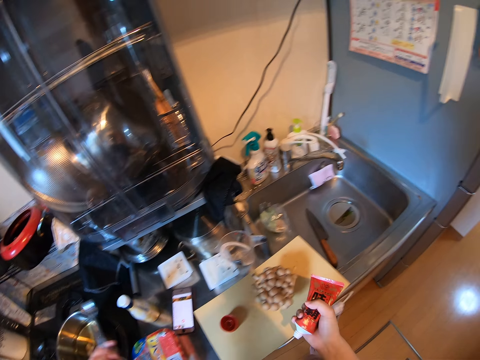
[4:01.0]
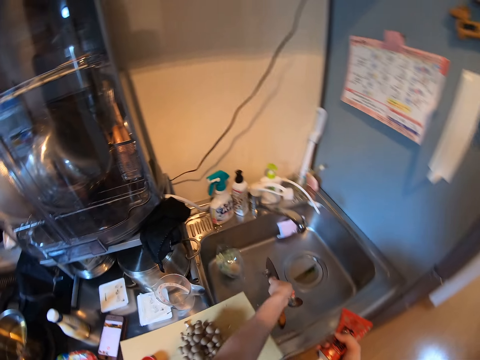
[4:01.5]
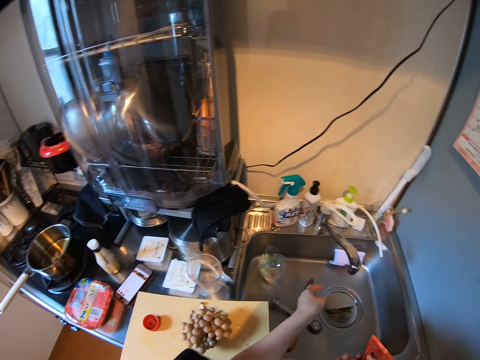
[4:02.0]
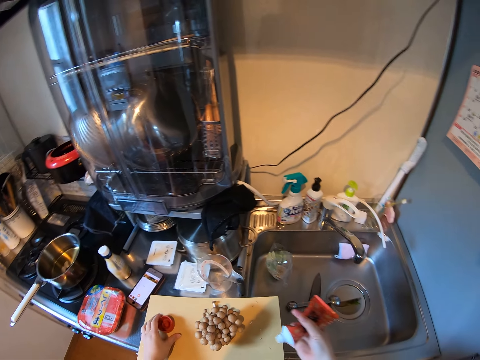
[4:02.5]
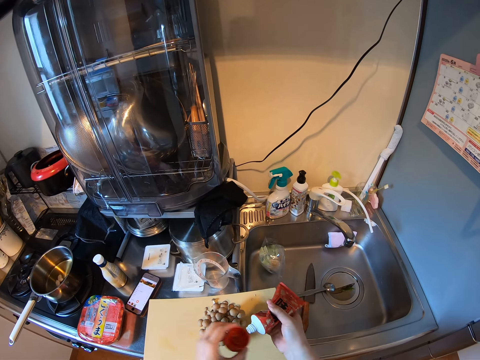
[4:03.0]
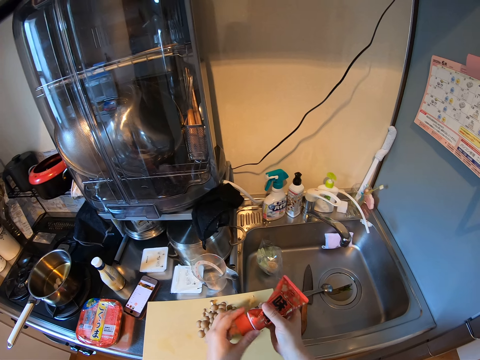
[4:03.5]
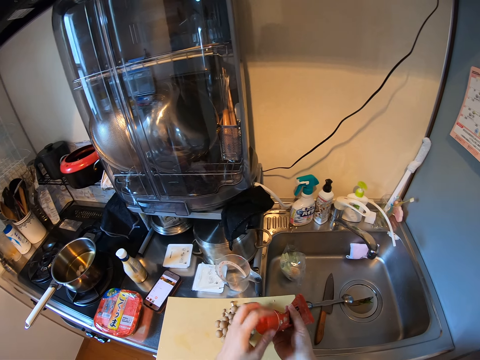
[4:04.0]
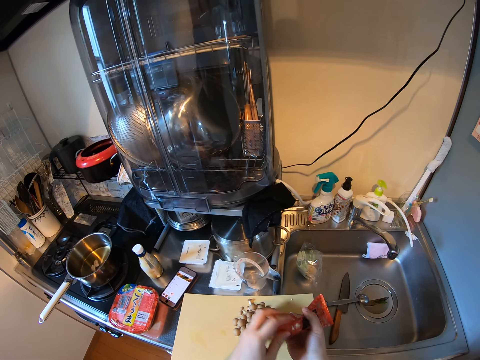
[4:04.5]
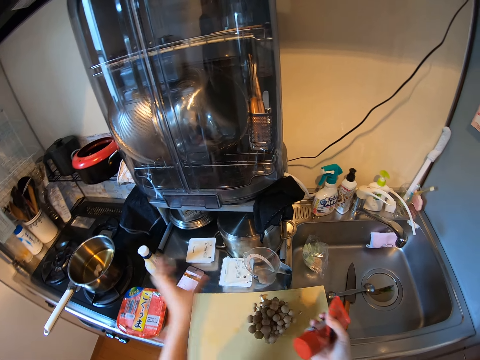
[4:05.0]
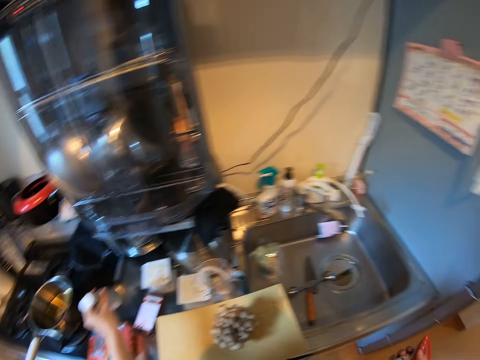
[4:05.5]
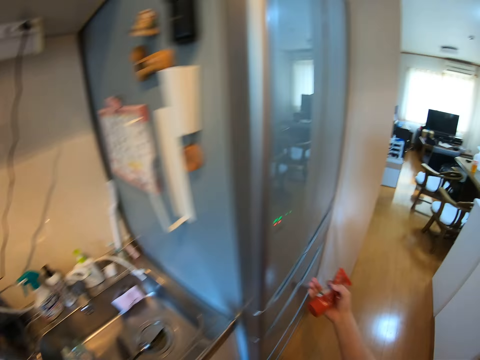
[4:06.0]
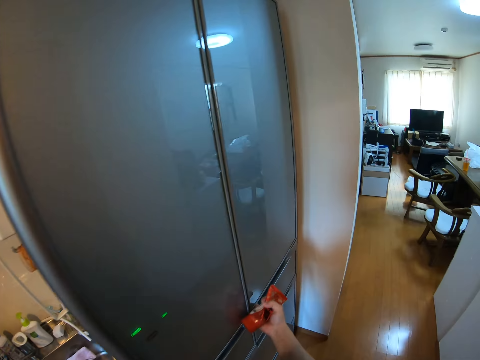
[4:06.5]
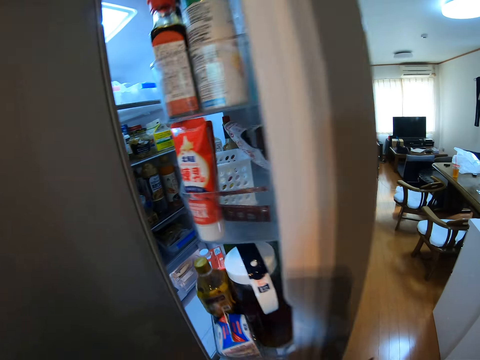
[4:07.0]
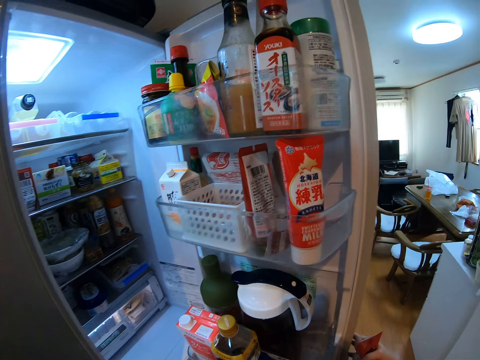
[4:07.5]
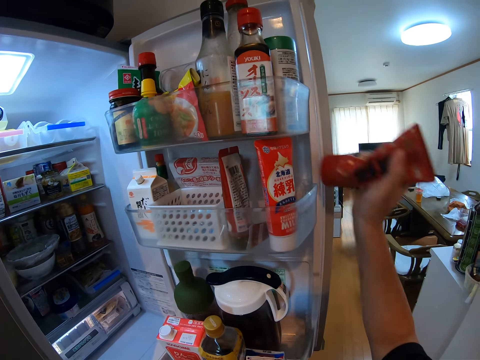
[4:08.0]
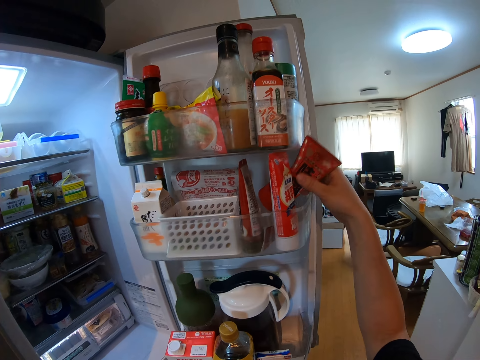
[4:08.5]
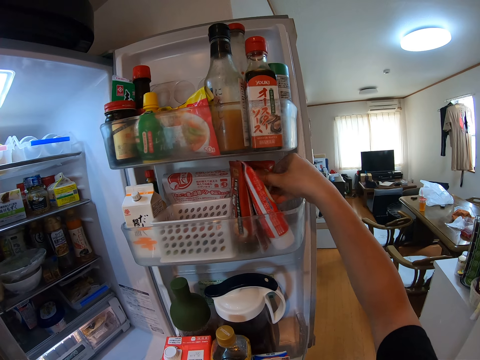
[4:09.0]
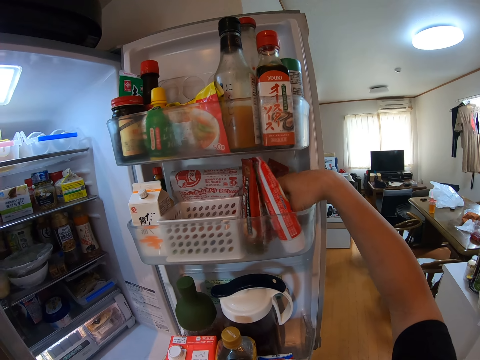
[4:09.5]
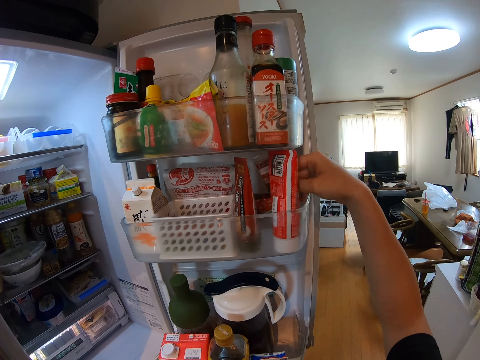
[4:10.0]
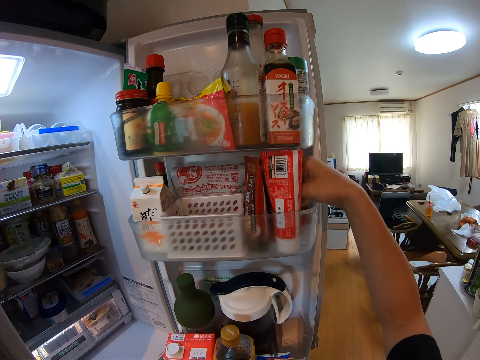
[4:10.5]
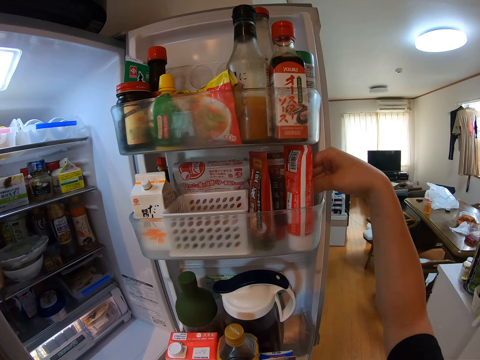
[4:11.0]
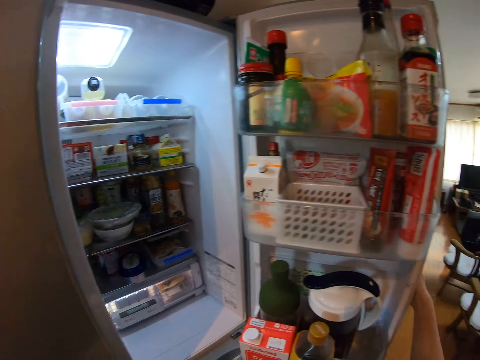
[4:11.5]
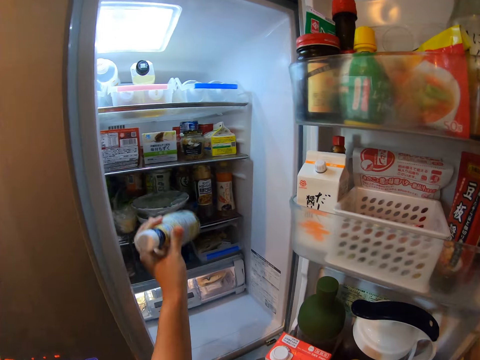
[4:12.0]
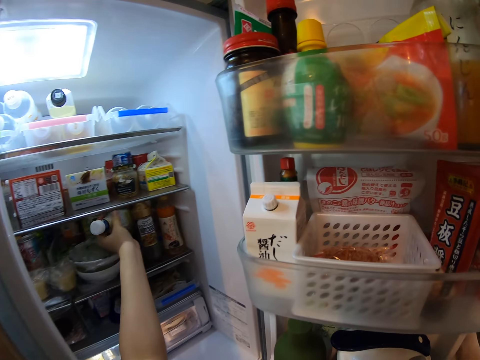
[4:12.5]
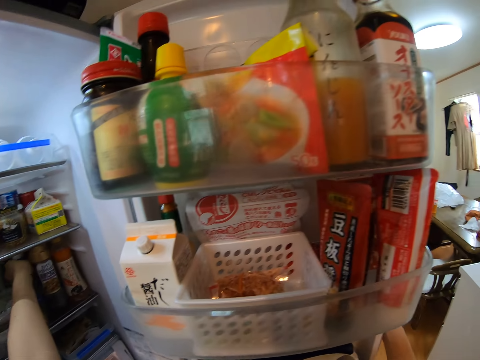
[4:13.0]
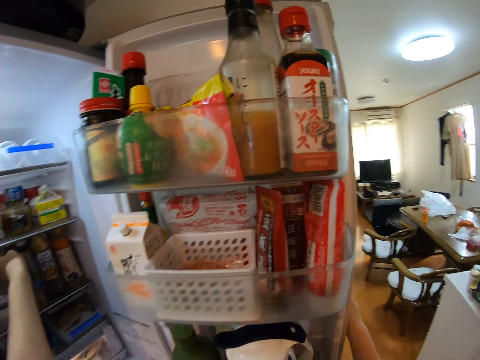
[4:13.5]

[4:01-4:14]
The camera wearer drops the spoon in the sink. They pick up the cover of the tube of paste from the chopping board. They cover the tube of paste. They pick up the butter soy sauce from the kitchen worktop. They step forward. They open the fridge door. They drop the tube of paste, or paste container, and the bottle in the fridge. They touch the paste container. They touch the fridge door. They put the butter soy sauce on the fridge.

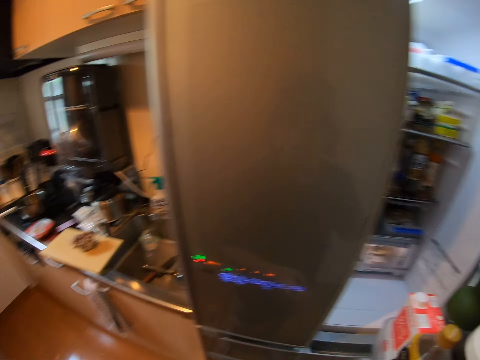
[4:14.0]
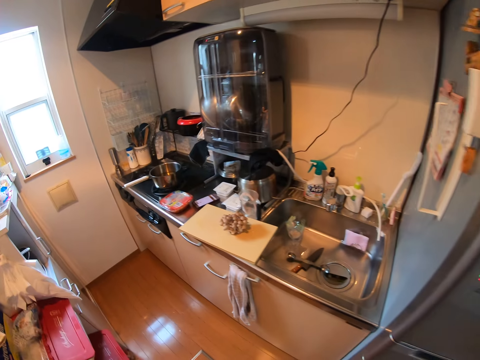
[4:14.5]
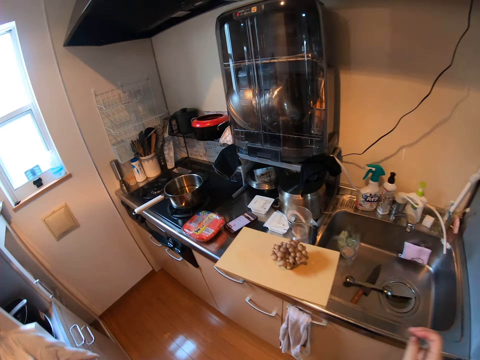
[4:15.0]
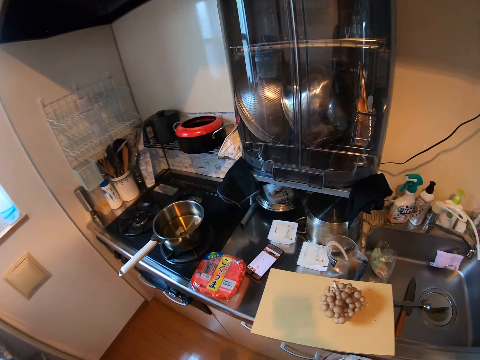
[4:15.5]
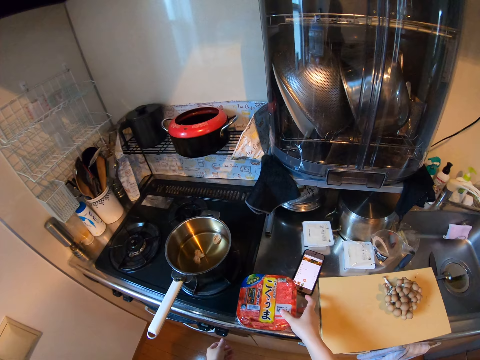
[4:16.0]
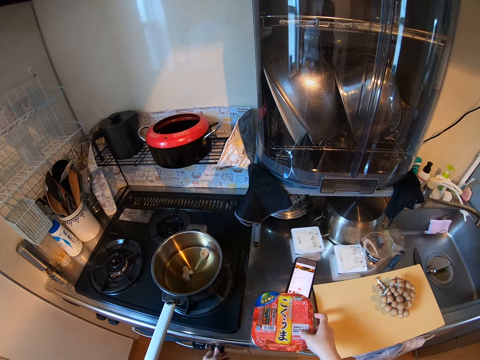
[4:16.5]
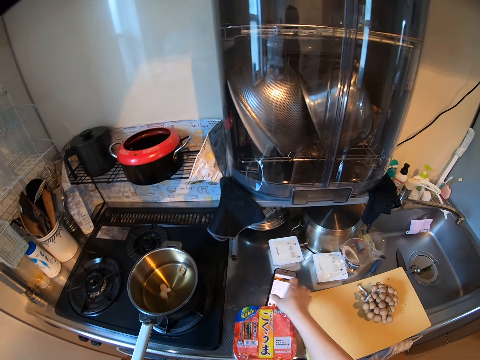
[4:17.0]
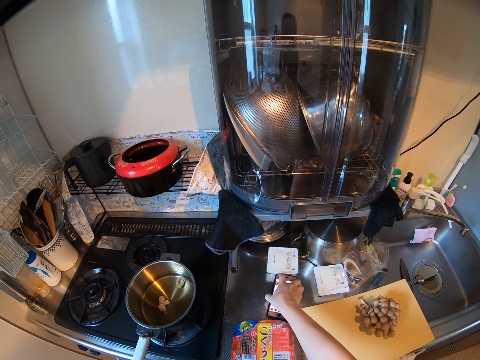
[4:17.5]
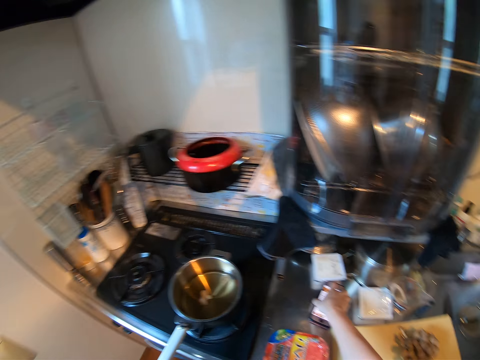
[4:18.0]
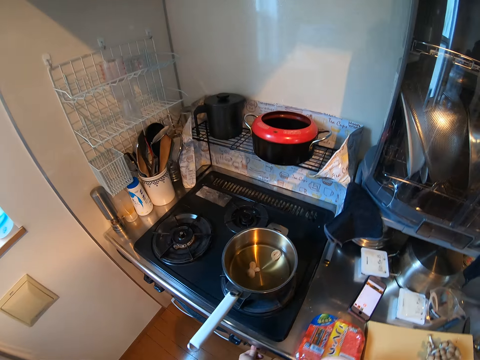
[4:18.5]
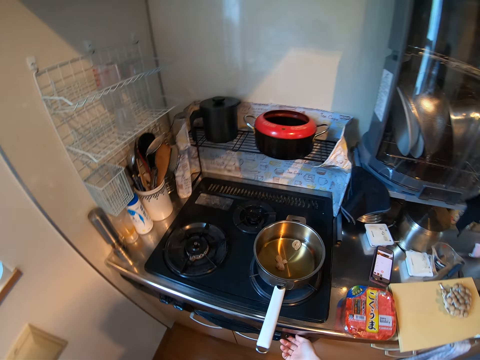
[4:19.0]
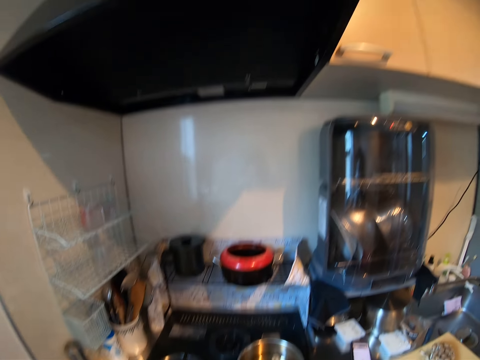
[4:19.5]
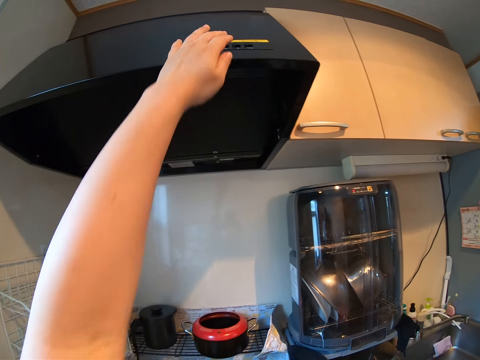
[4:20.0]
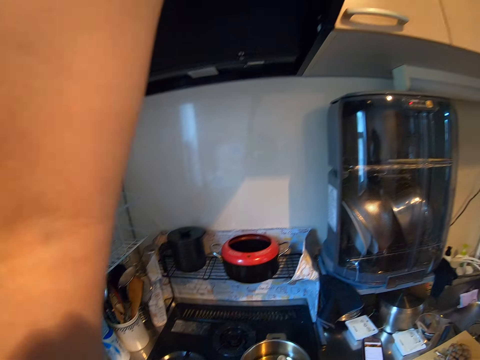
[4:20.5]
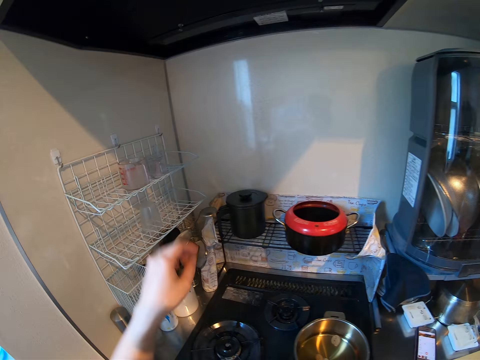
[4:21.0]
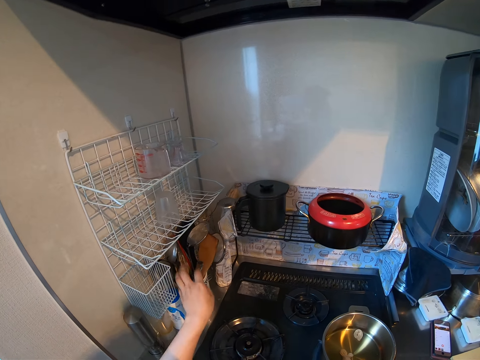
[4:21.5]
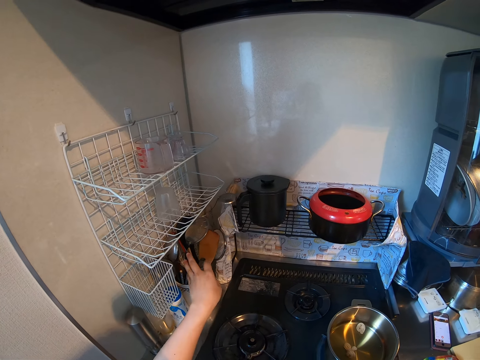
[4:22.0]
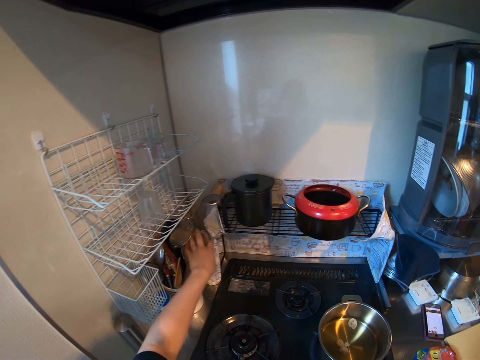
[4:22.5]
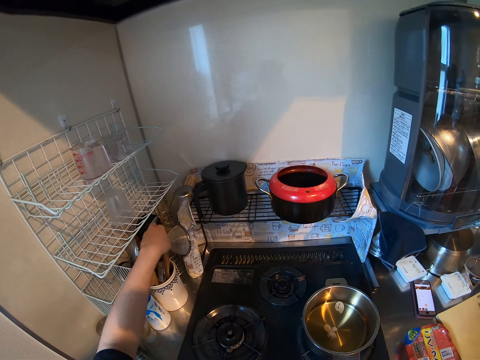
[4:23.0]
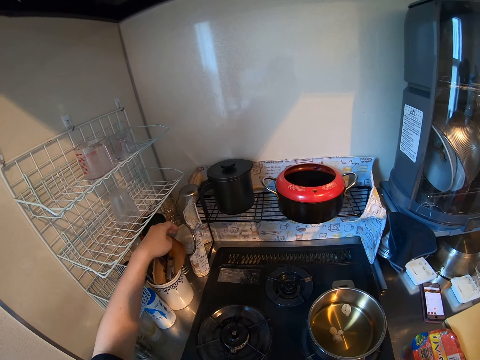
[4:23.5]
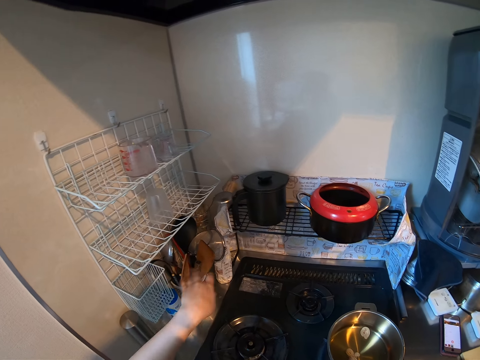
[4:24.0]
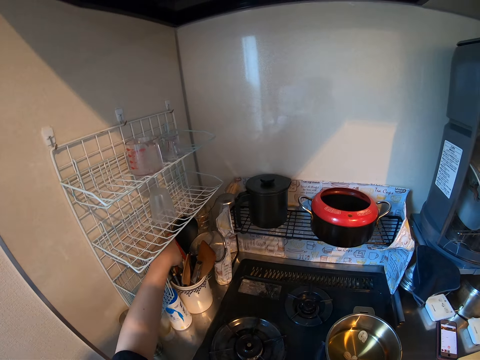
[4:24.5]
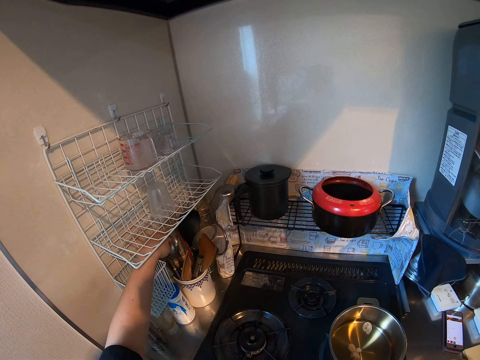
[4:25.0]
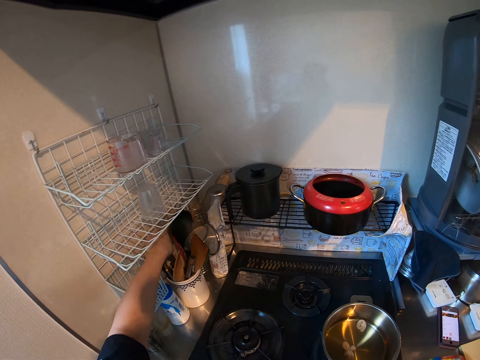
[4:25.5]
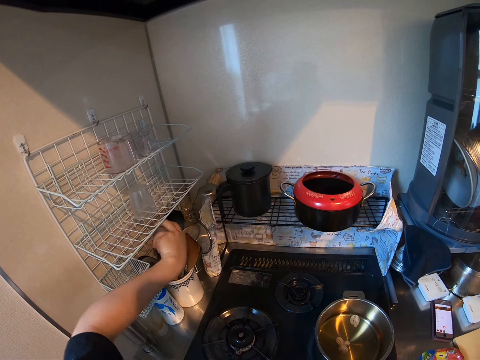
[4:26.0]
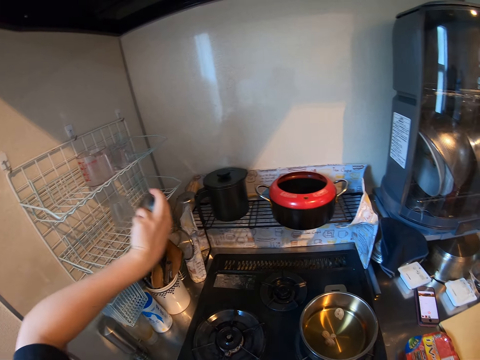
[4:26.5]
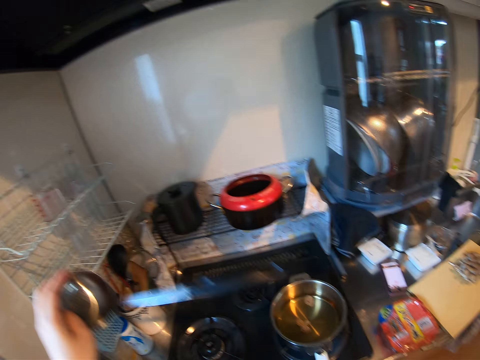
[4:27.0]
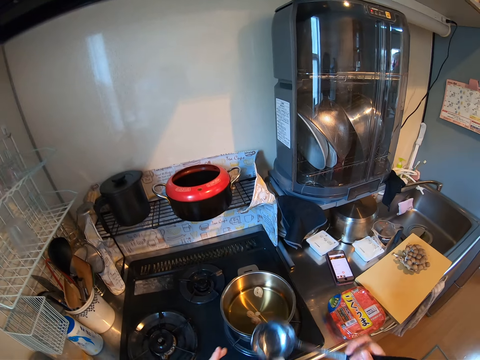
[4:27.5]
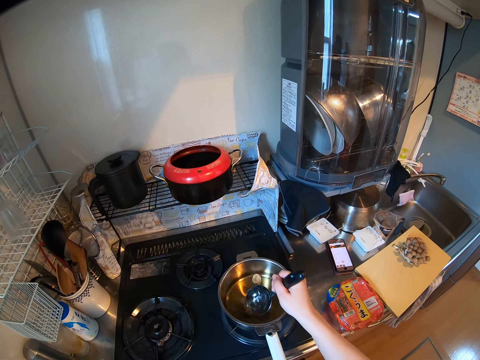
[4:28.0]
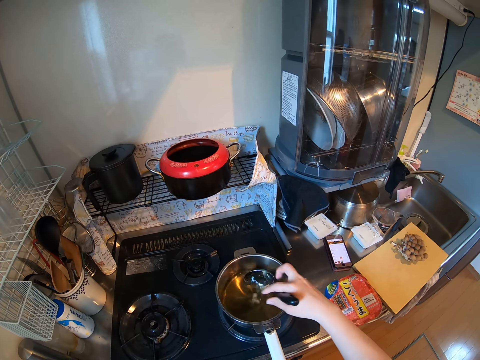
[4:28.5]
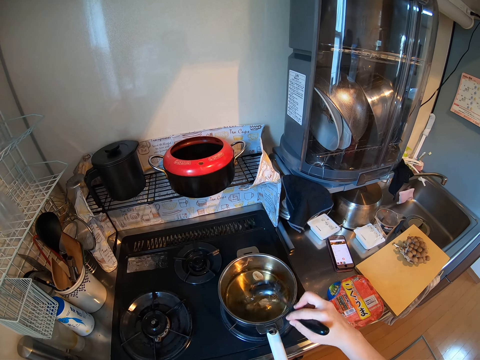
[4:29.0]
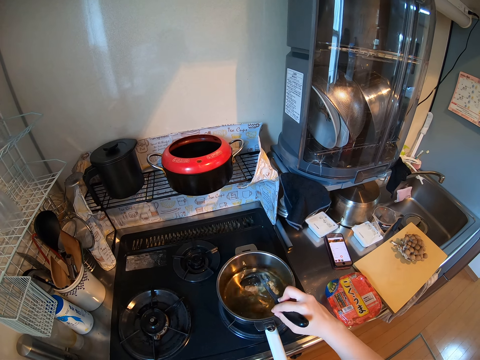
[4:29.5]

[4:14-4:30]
The camera wearer closes the fridge door. She steps forward. She moves the plastic container. She touches the container. She moves her phone. She touches the pot handle. She switches on the air conditioner. She presses a button on a range hood. She takes the spoon. She searches through cutlery in the container and picks up a cooking spoon from the container. She passes the spoon to the right hand. She stirs the water on the pot. She dips the cooking spoon into the pot of water.
